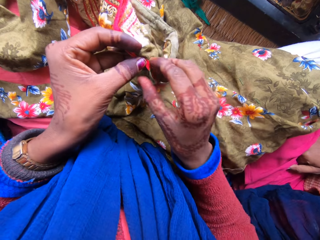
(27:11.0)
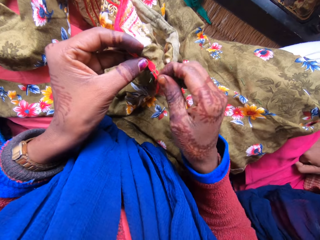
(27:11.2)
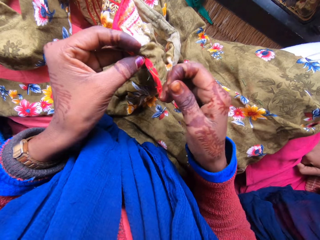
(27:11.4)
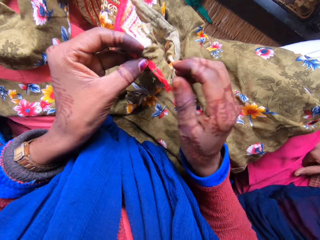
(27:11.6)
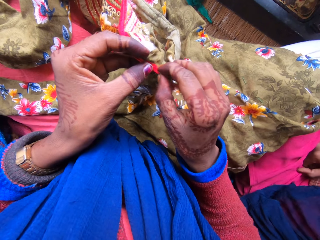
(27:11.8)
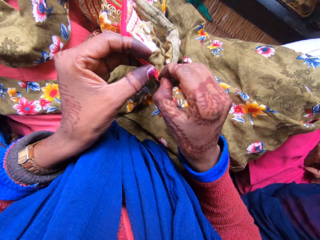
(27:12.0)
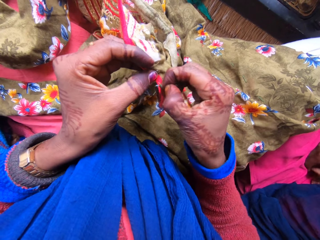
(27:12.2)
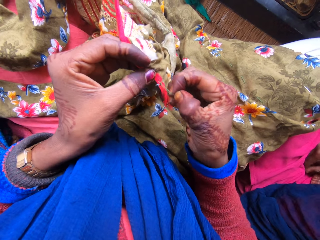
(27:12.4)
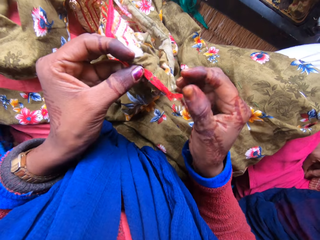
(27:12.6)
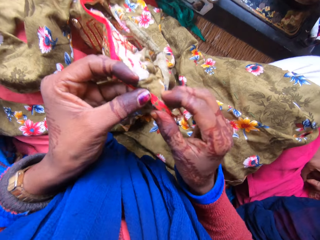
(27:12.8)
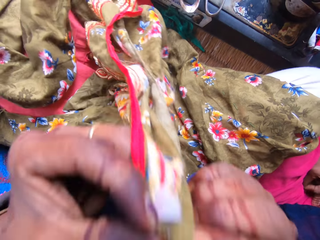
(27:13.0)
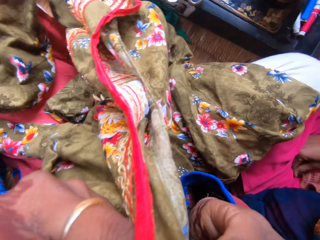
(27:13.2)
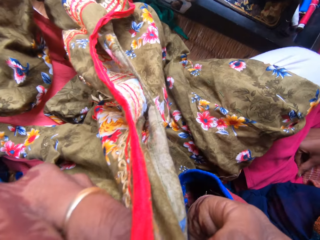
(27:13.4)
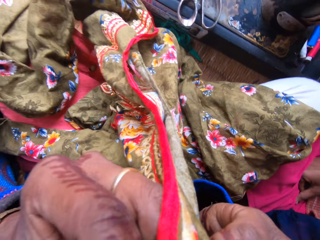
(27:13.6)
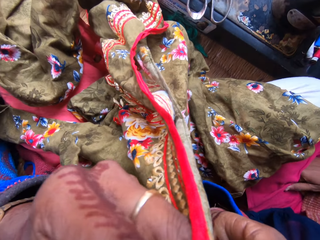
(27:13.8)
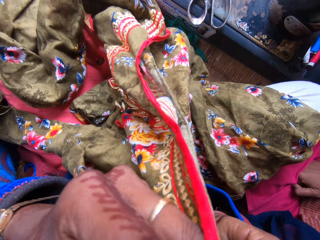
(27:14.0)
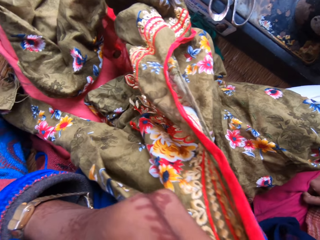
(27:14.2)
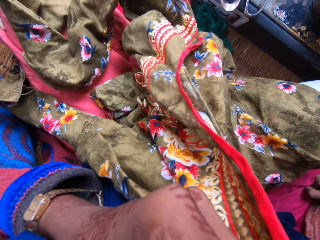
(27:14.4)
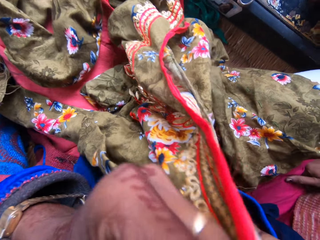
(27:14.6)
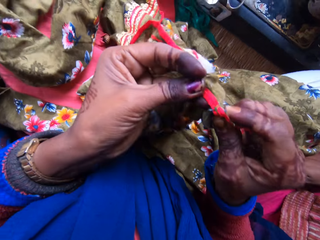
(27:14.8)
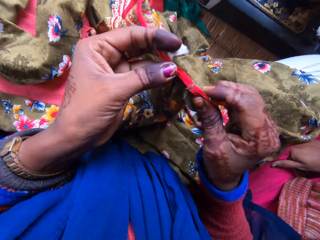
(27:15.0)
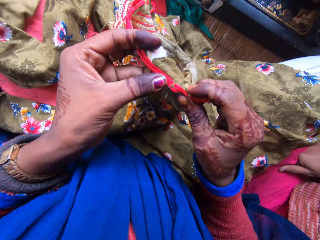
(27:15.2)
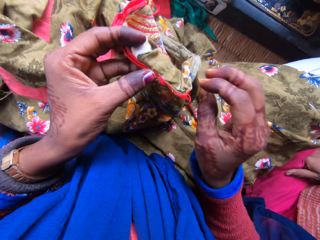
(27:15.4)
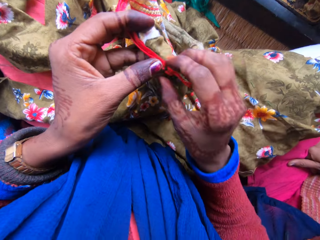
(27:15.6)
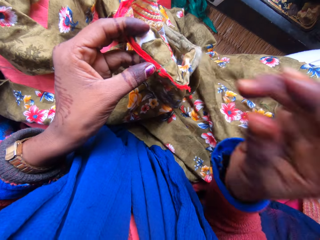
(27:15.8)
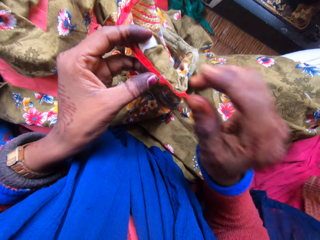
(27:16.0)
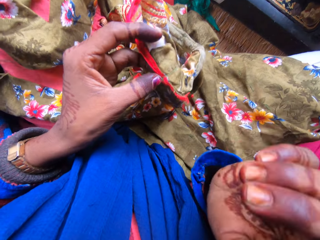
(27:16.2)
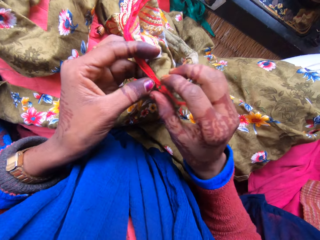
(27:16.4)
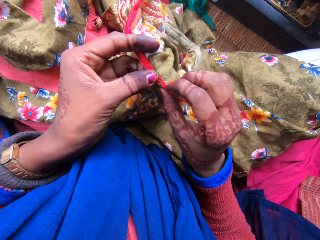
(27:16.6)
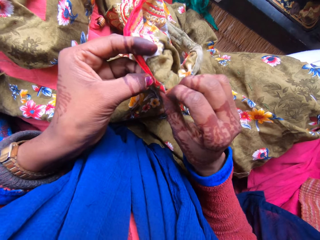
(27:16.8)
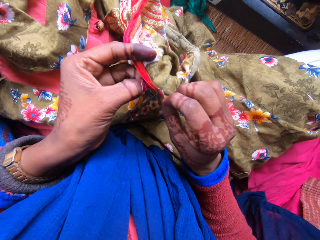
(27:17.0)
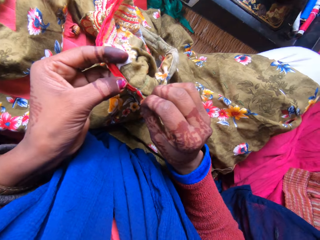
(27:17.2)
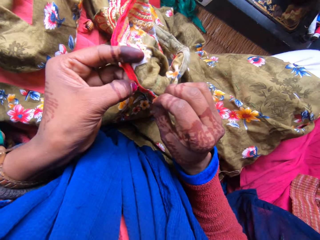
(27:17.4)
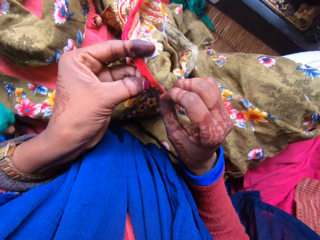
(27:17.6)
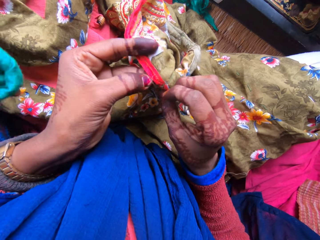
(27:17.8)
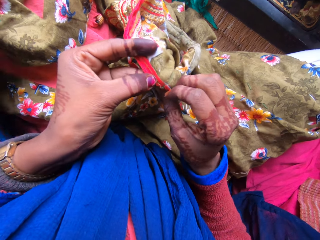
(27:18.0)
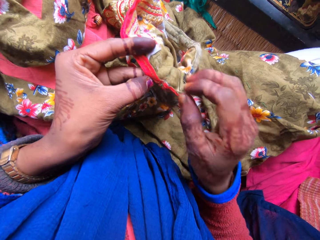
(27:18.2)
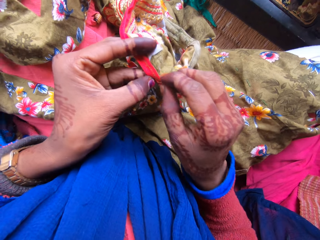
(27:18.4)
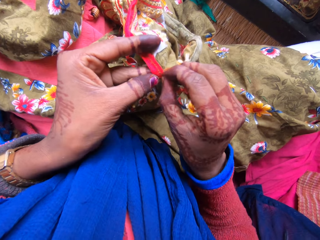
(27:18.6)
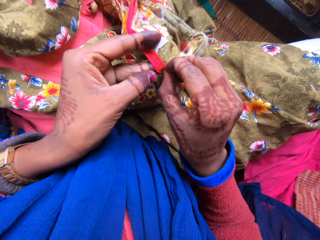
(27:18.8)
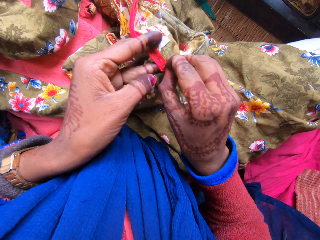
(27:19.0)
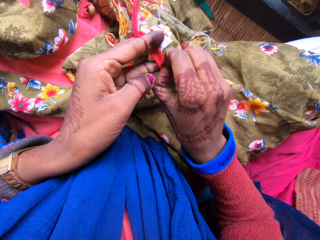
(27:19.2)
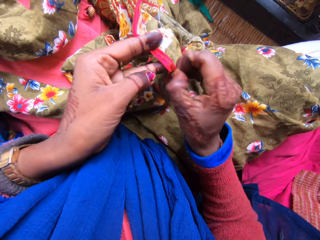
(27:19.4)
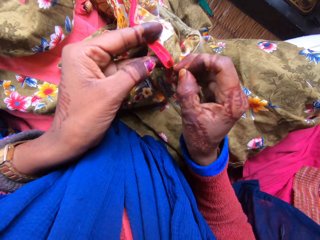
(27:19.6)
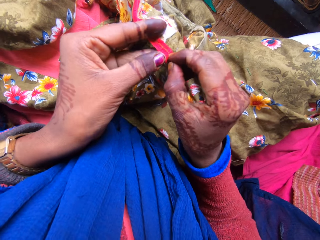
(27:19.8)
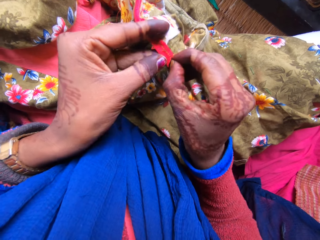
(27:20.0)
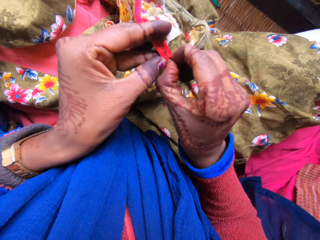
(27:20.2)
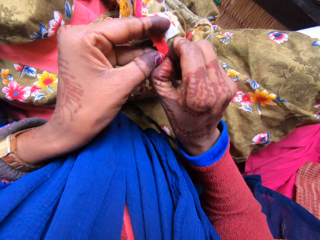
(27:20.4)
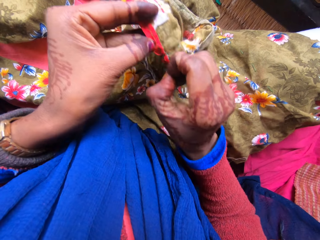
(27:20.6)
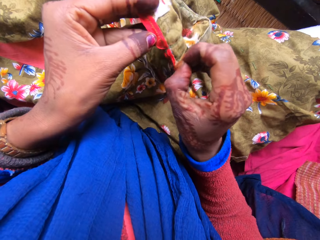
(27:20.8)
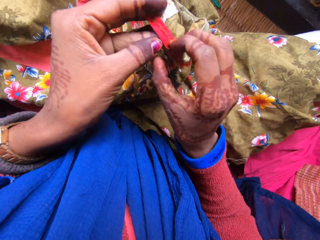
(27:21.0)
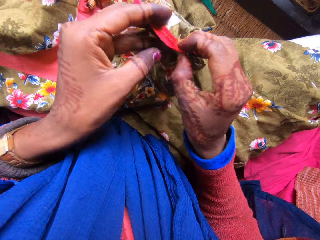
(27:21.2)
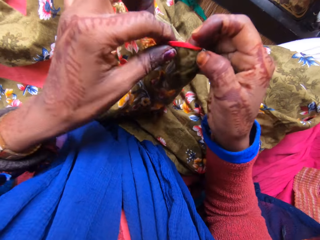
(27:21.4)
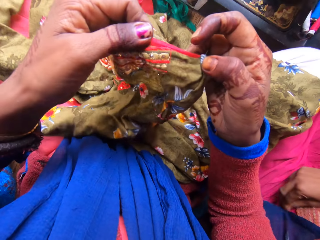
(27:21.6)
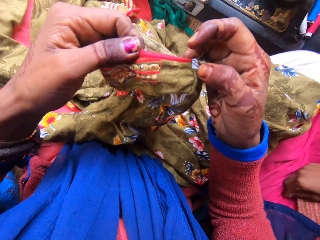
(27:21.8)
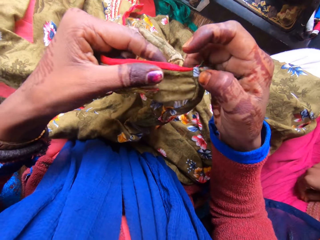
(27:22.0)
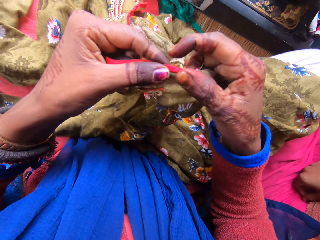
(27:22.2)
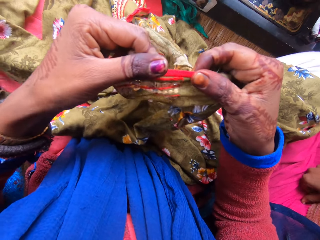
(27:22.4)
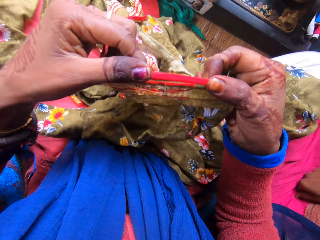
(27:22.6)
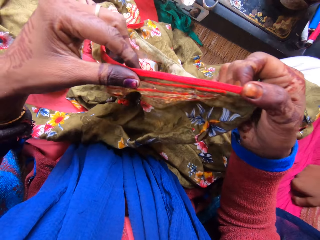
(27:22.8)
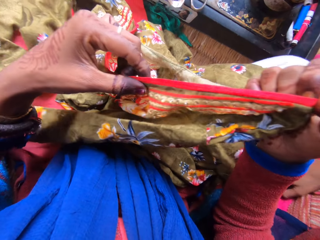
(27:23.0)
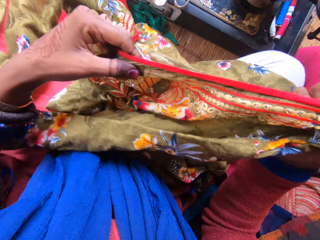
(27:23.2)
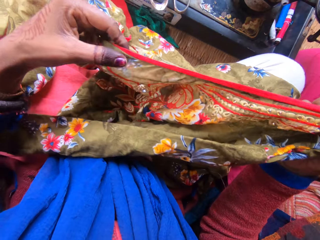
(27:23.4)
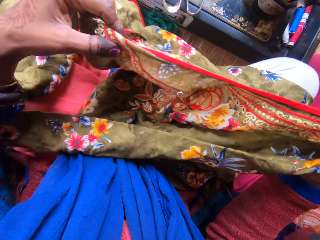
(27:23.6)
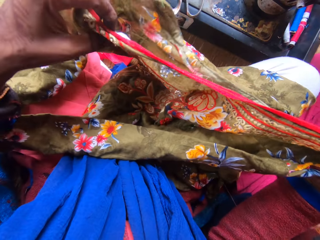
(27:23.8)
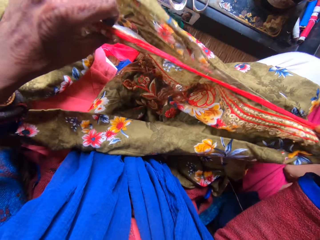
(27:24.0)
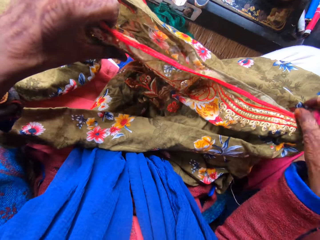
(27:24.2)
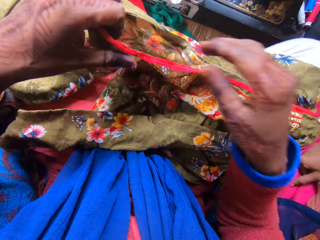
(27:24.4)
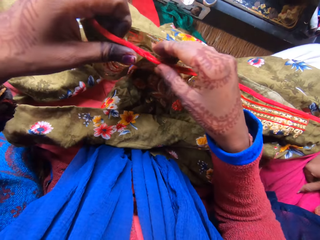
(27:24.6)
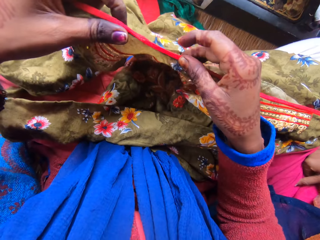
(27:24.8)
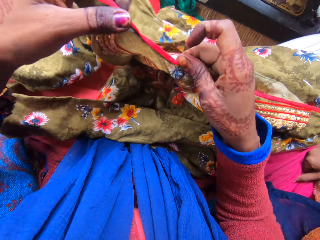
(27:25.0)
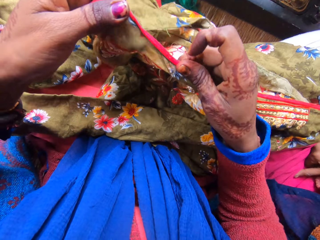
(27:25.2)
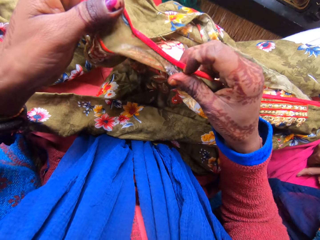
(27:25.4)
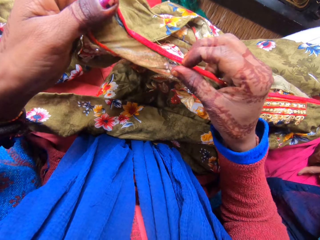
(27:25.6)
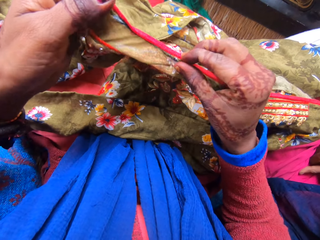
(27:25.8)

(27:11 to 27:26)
The camera wearer removes the weaving thread with his mouth. He holds the piece of cloth with his hands. He removes a weaving thread on the piece of cloth. He holds the piece of cloth with his hands.

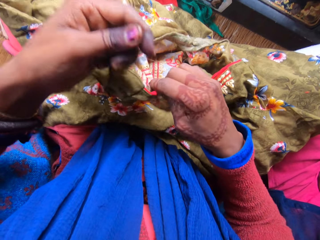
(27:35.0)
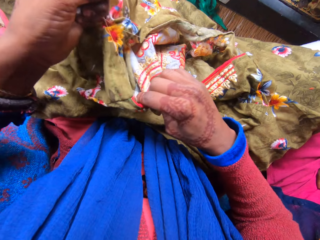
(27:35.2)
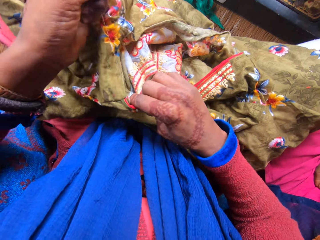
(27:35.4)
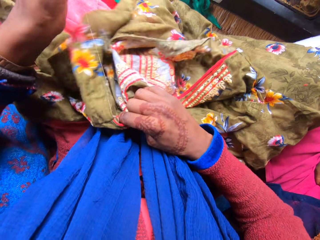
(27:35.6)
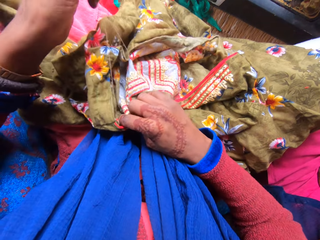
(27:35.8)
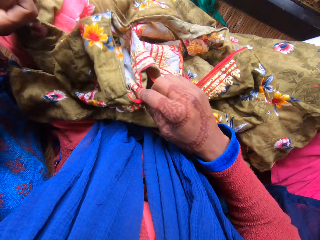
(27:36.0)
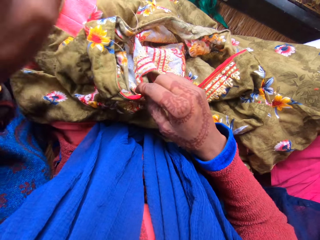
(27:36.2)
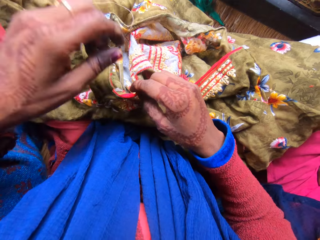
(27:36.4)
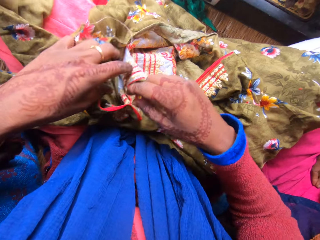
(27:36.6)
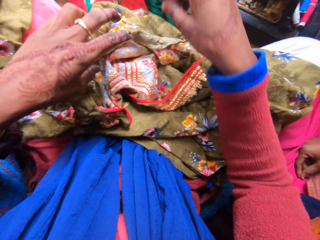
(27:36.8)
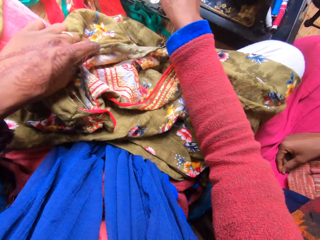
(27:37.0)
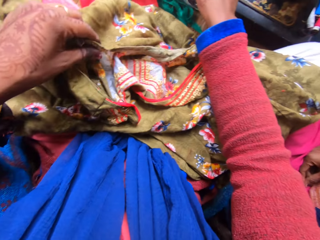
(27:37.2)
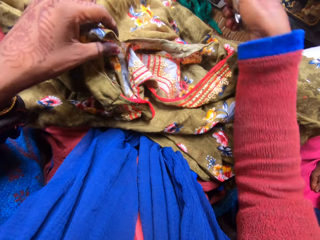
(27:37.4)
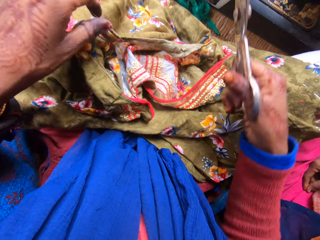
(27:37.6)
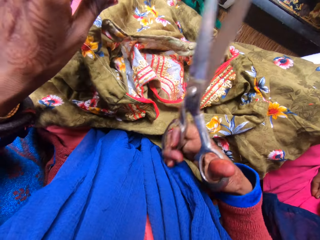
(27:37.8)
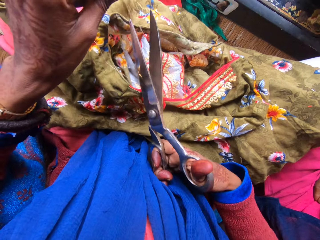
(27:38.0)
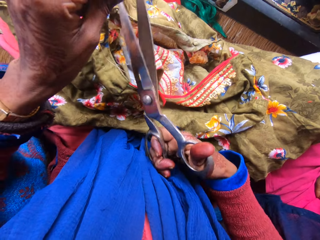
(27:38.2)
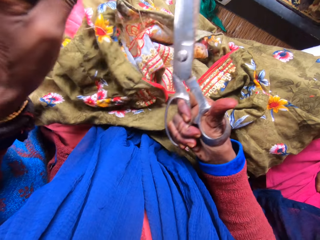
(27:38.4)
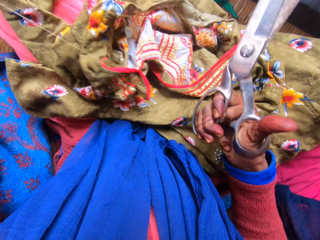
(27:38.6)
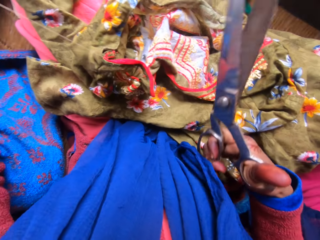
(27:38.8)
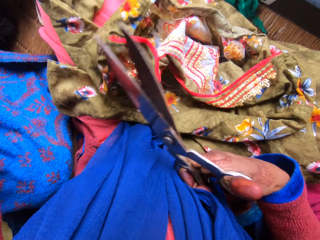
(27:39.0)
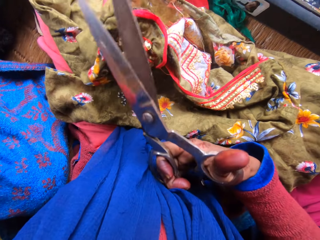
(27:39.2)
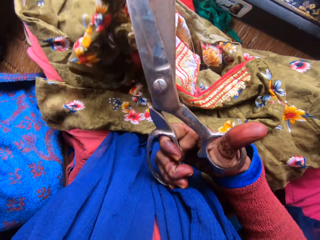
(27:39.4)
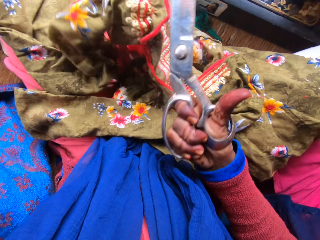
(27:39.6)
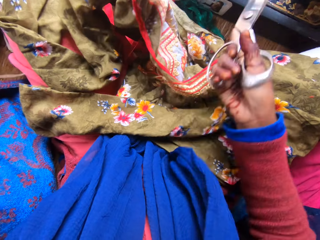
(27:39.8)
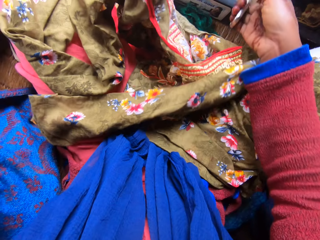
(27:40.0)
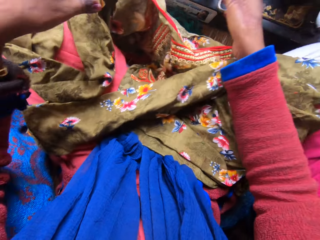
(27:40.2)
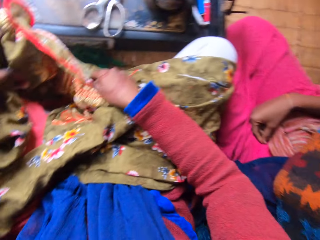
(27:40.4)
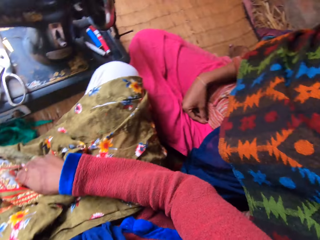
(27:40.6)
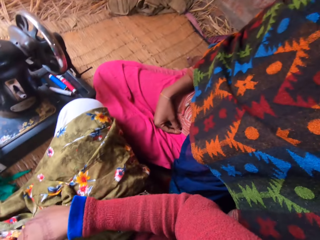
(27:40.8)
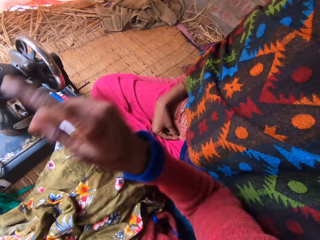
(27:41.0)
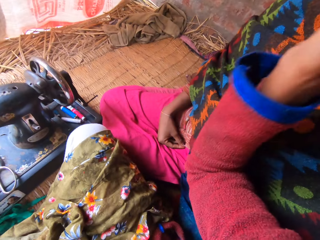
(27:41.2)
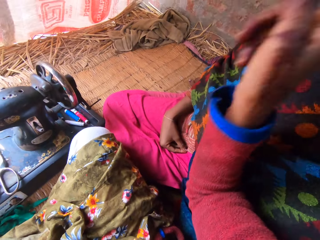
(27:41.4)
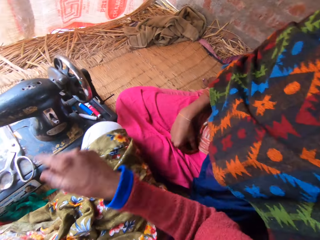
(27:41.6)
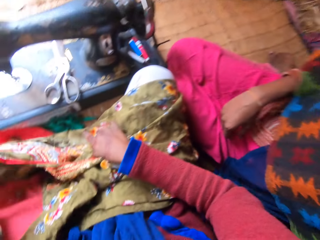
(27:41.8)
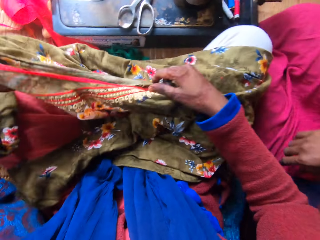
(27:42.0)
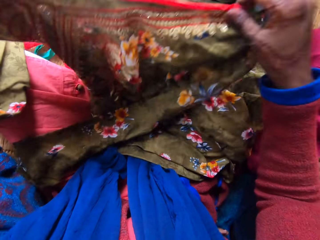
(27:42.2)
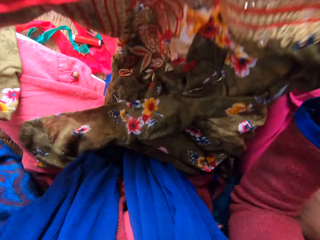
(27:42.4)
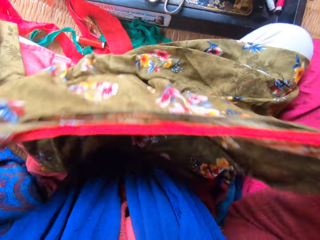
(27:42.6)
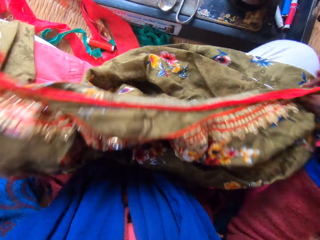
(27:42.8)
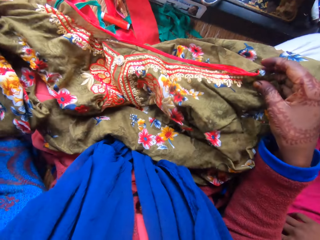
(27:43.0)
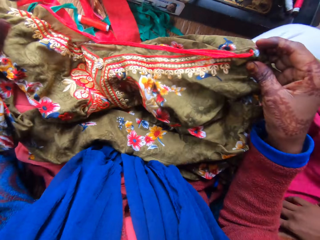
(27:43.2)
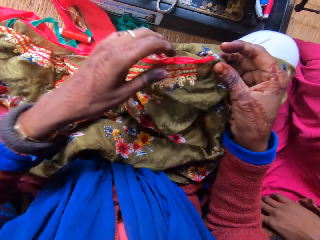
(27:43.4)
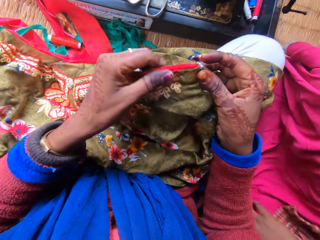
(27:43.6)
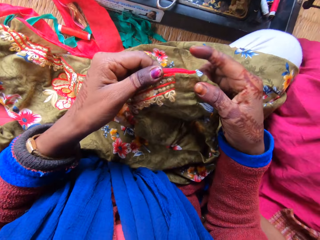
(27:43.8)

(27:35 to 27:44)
The camera wearer pulls a thread from the cloth. He picks up a pair of scissors on the table. He cuts the weaving thread with the pair of scissors. He puts the pair of scissors on the floor. He lifts up the piece of cloth with both hands.
